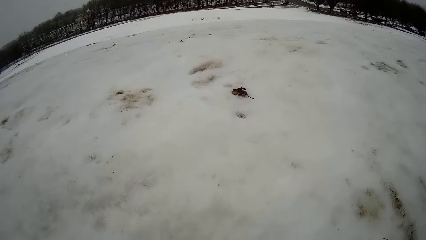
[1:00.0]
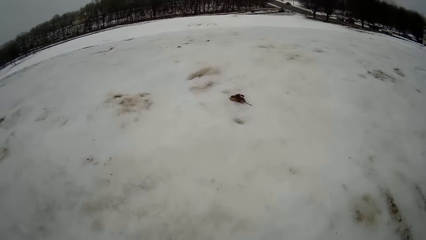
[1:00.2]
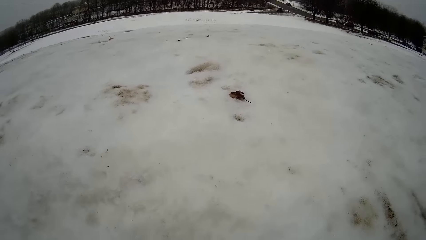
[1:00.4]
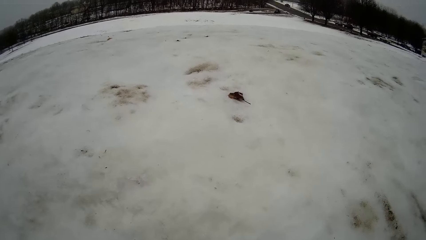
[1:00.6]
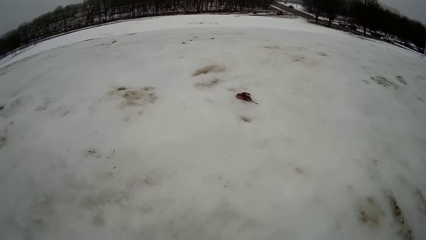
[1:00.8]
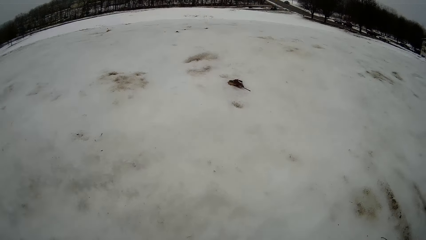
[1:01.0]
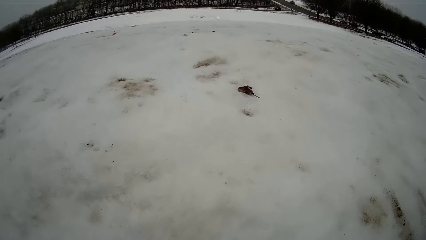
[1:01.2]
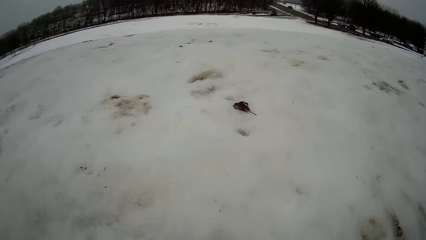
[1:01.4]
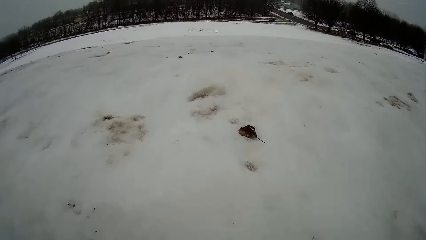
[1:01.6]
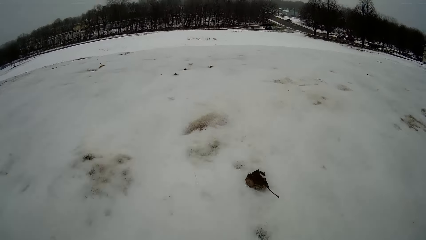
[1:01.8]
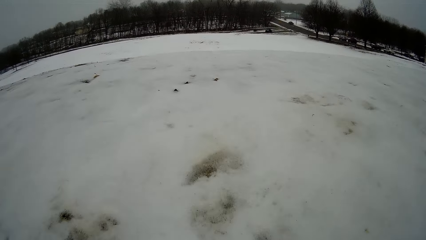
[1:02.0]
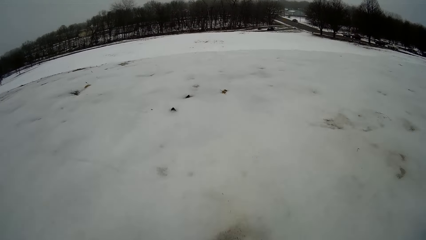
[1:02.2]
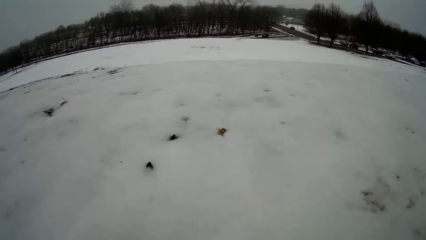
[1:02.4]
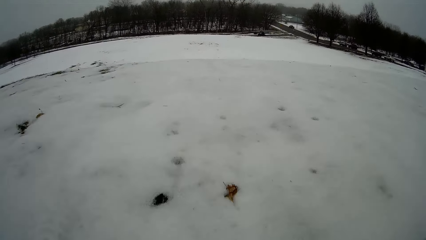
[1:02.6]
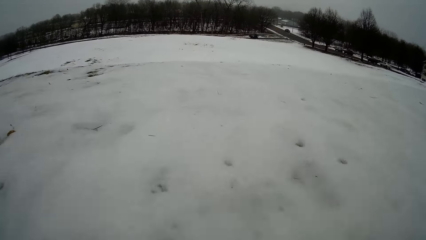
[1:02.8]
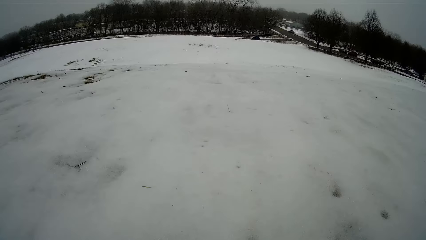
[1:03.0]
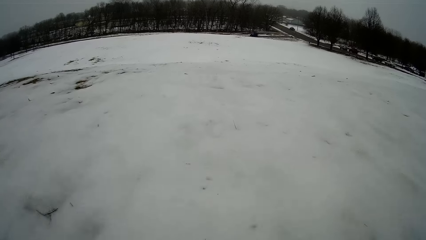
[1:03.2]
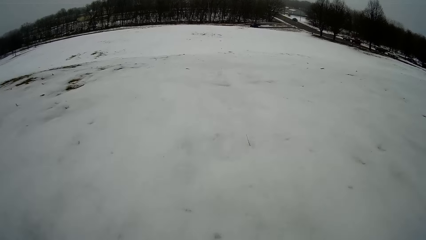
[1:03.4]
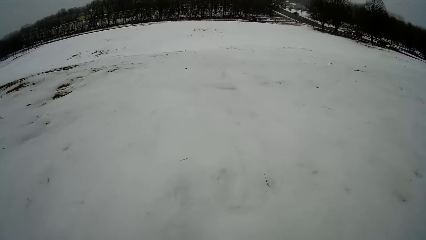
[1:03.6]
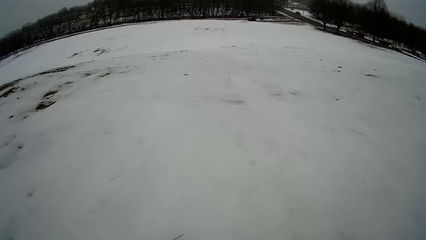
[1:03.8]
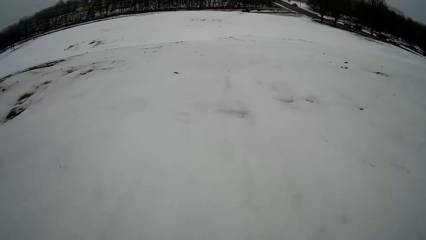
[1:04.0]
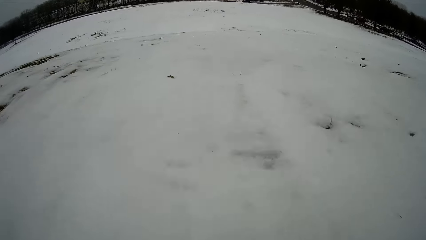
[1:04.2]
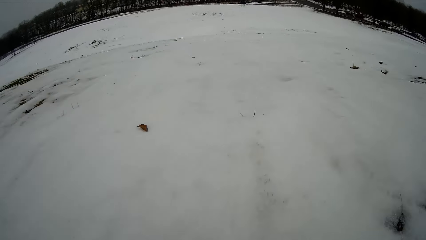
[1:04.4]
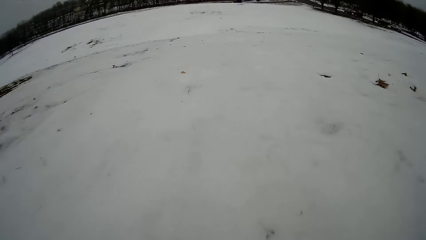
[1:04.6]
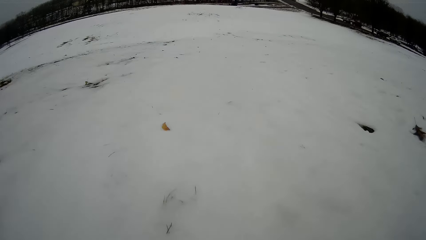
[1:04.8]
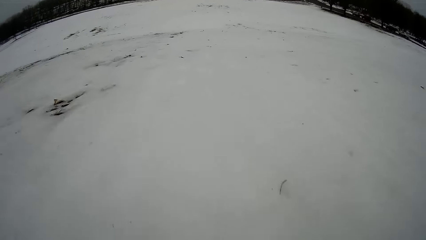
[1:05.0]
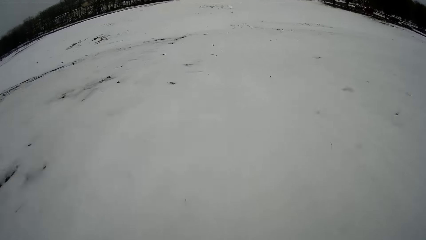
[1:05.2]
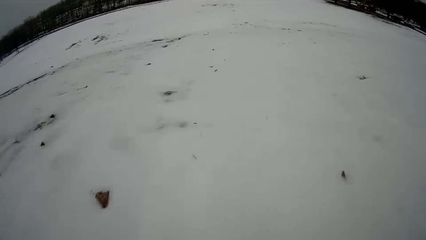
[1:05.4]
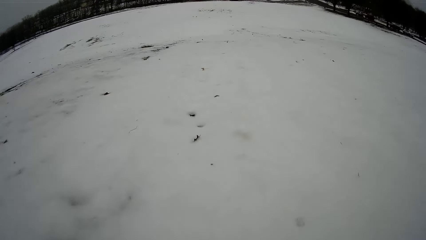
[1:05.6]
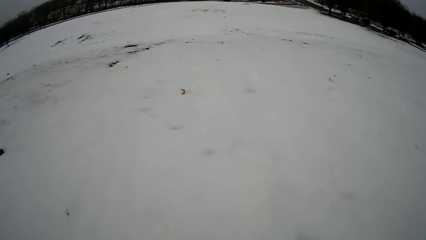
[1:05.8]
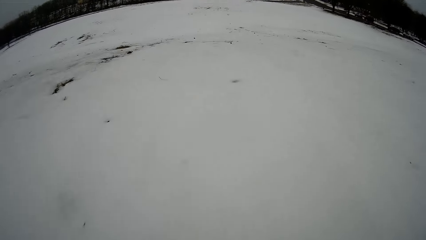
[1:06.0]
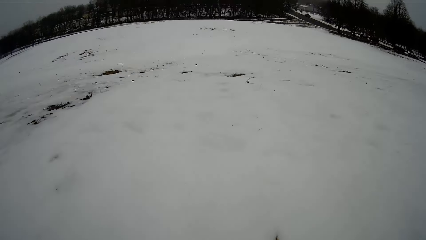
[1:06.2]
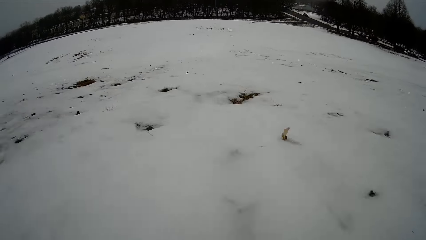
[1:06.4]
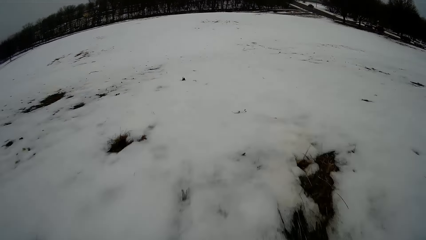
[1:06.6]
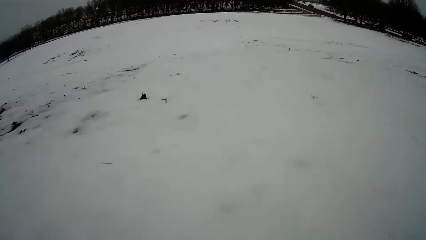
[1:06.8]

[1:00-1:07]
The camera wearer slides on the sled.

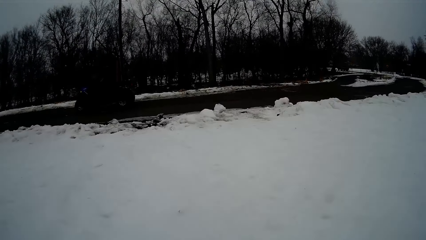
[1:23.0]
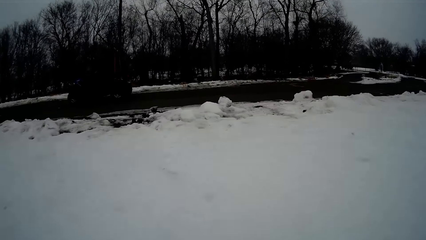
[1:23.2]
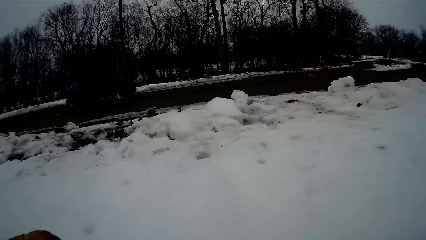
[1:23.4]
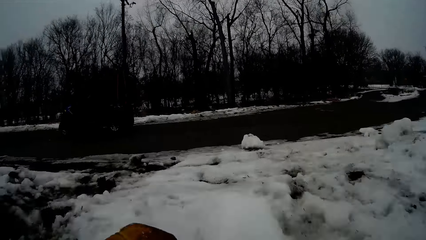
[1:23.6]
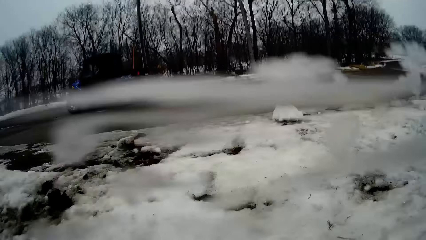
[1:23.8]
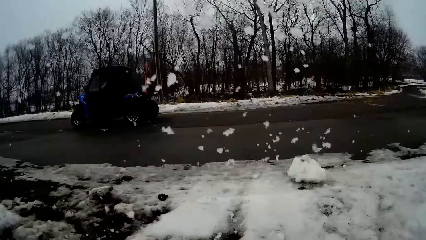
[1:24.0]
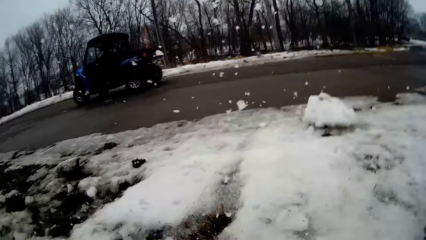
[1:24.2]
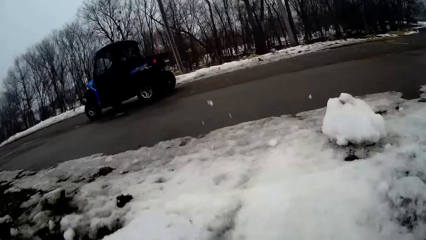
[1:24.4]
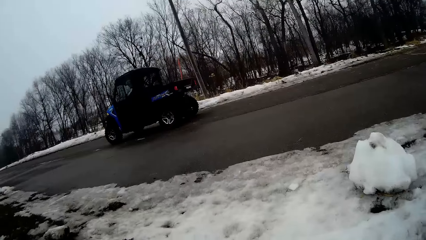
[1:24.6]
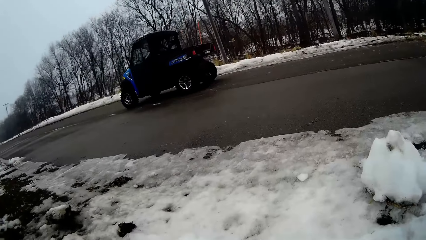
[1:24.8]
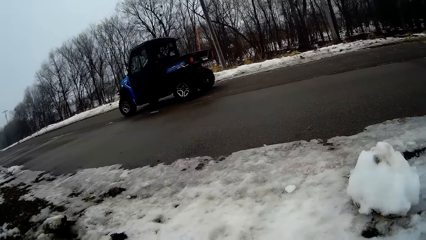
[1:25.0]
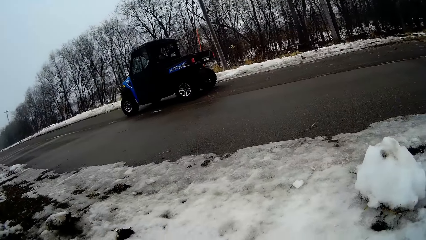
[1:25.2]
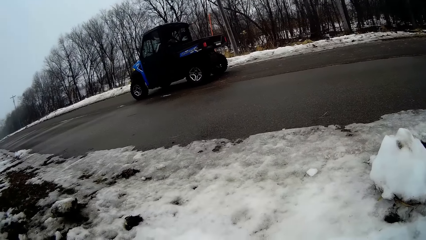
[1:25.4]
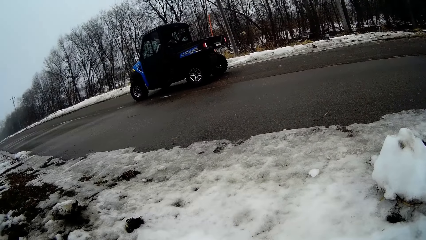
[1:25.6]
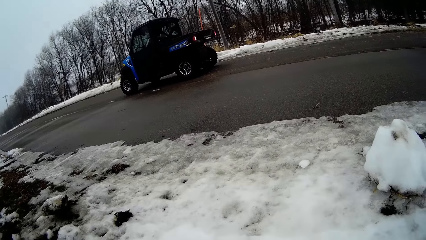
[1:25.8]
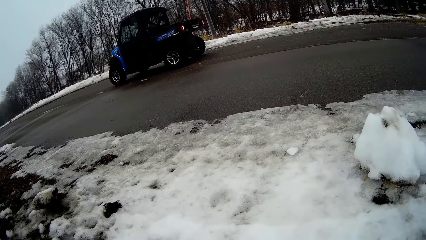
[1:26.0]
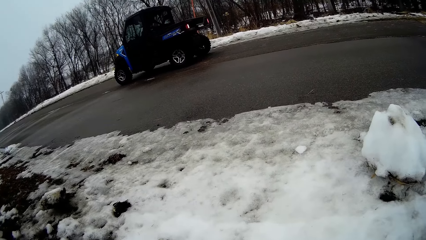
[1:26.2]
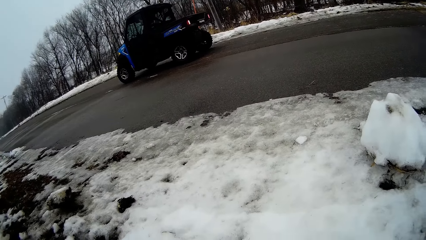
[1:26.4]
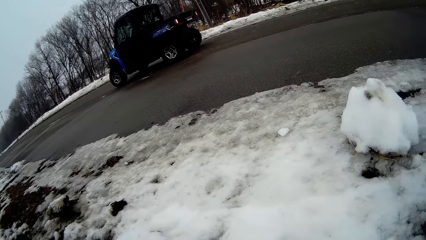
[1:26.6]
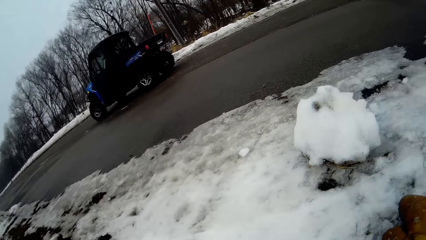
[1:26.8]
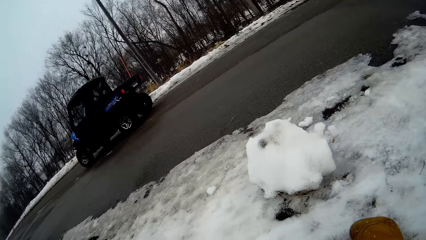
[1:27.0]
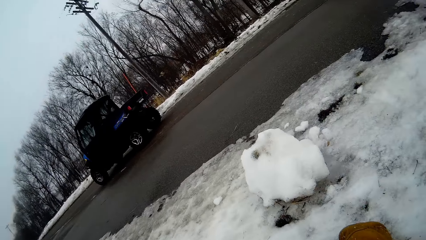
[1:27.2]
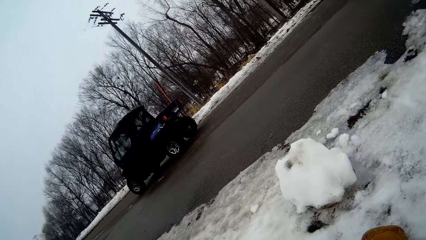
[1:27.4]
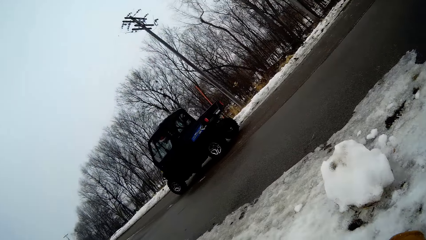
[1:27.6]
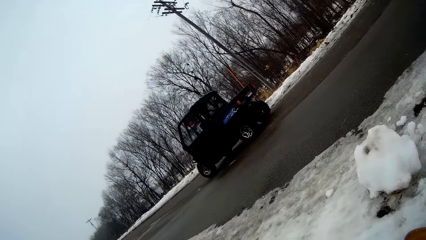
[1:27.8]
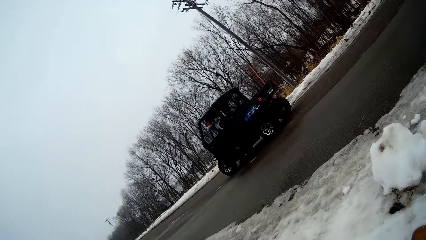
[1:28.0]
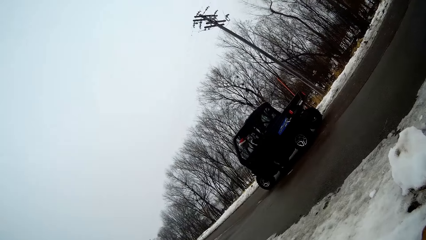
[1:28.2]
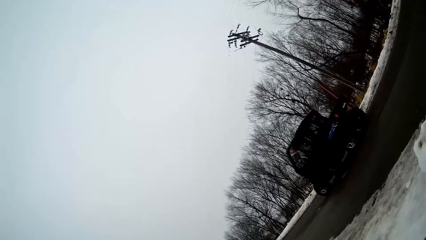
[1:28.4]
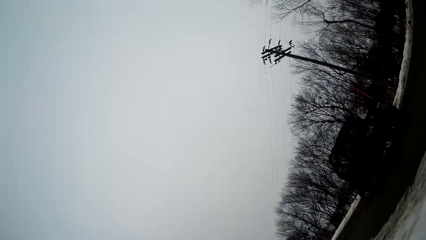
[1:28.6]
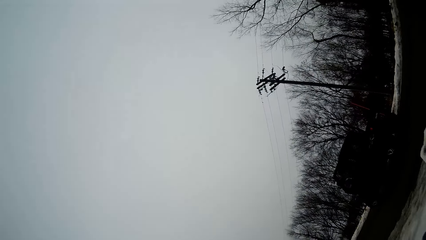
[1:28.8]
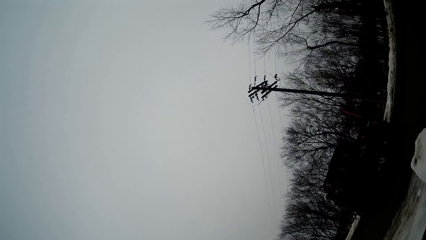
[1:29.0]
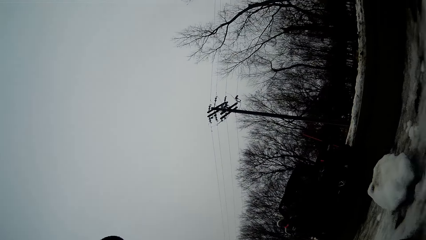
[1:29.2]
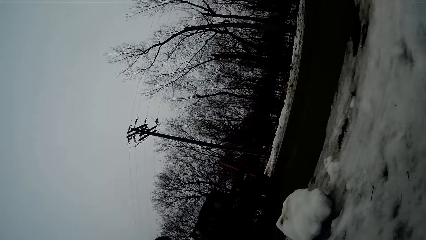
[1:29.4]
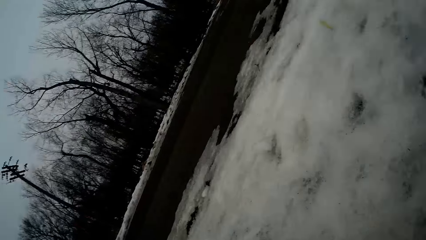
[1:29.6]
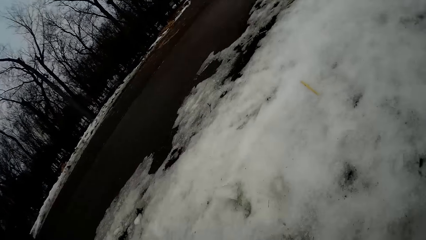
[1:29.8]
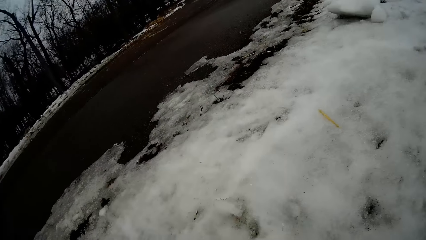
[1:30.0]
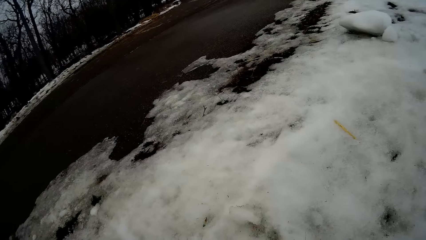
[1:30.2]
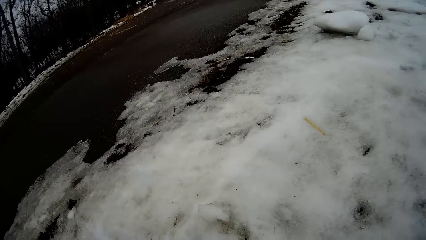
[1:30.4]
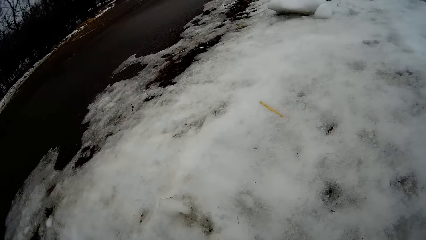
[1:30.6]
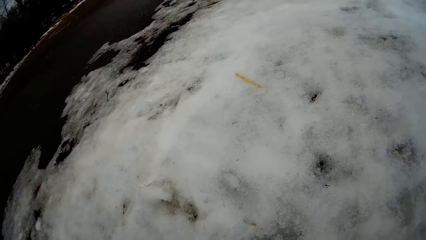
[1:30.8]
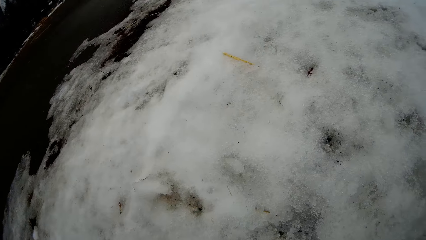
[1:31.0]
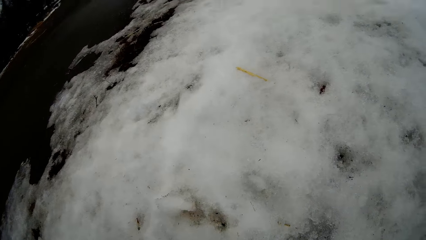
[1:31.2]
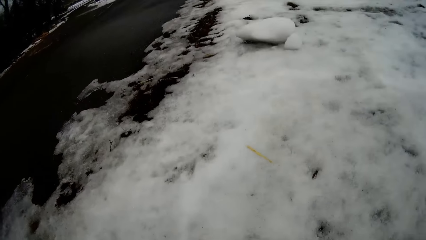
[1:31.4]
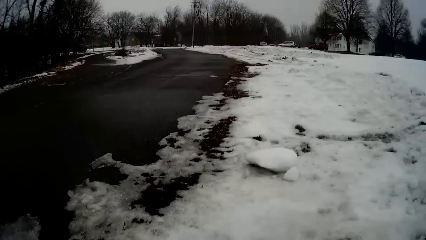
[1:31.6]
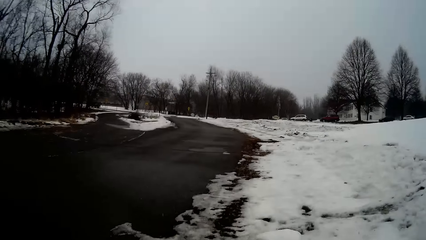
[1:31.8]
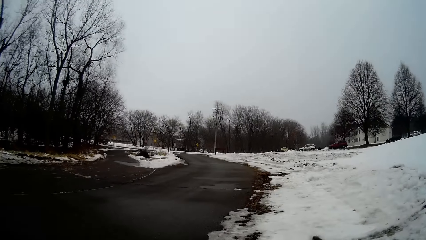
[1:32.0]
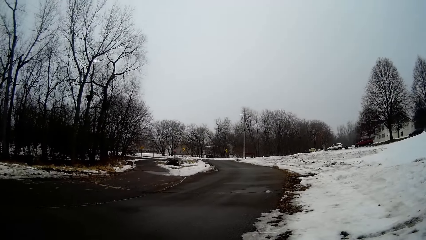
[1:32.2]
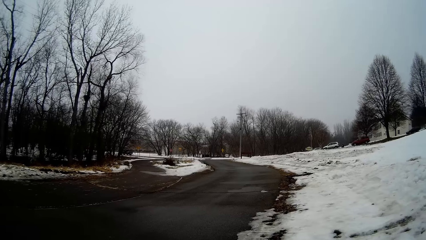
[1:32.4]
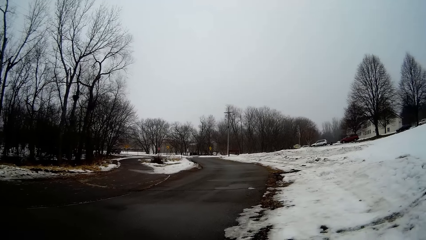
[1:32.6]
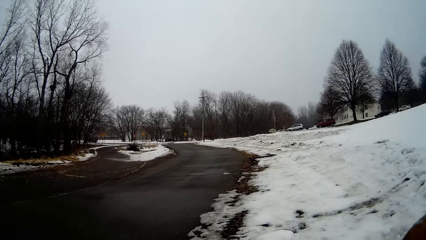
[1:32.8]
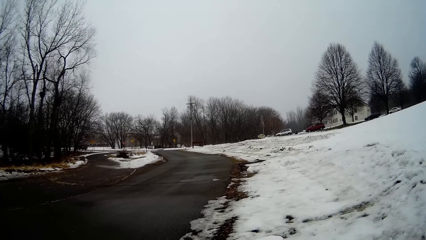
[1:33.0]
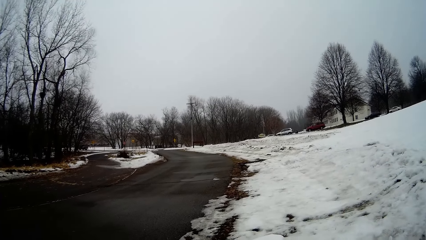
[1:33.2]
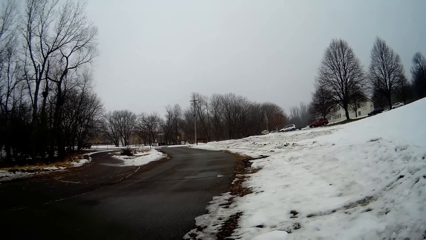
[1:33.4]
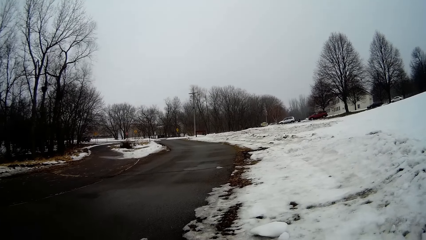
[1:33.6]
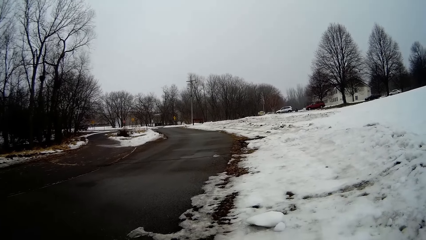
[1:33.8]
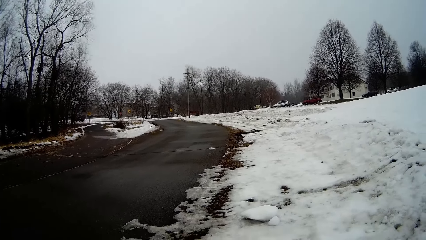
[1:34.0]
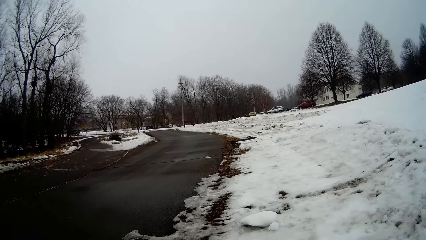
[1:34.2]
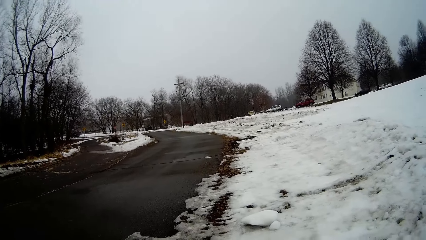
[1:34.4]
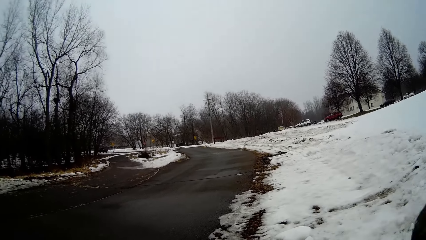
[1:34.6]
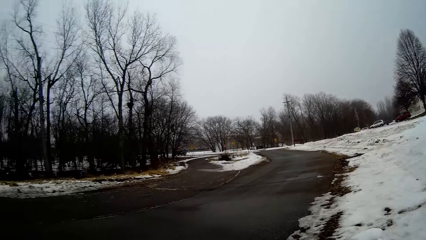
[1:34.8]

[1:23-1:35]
The camera wearer stops the skateboard at the end of the snowy lawn.
